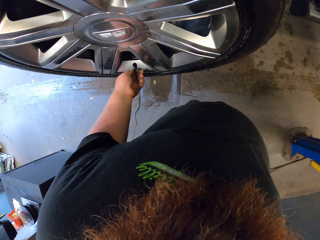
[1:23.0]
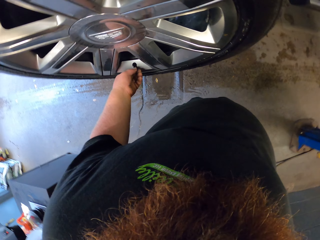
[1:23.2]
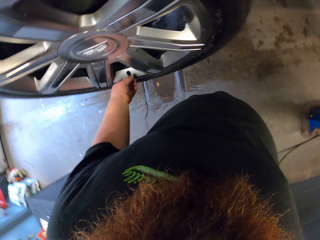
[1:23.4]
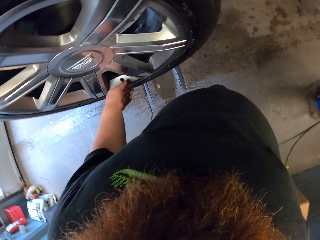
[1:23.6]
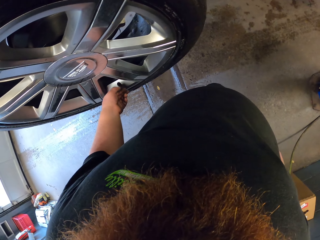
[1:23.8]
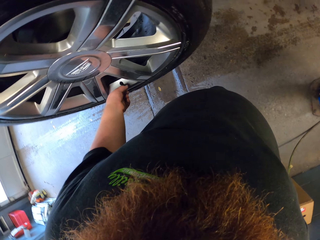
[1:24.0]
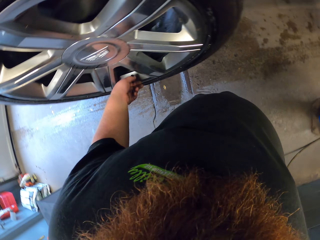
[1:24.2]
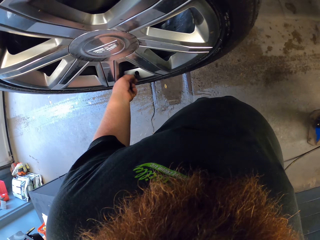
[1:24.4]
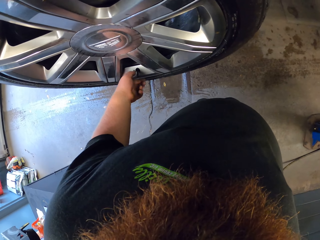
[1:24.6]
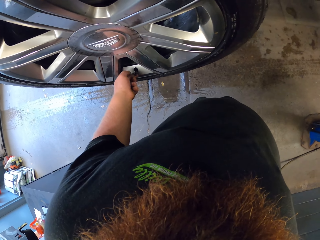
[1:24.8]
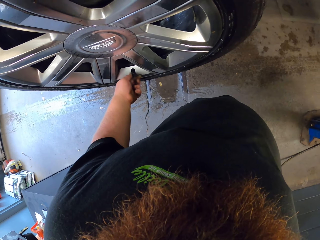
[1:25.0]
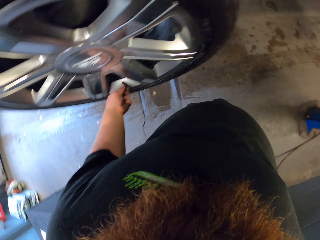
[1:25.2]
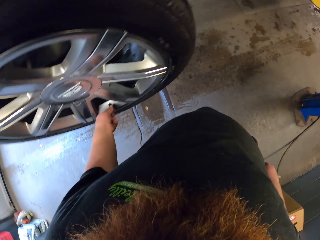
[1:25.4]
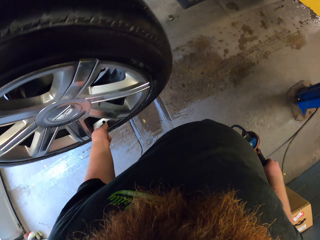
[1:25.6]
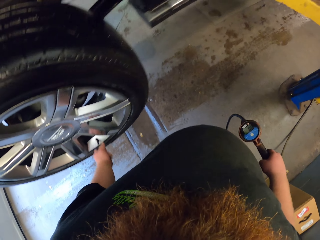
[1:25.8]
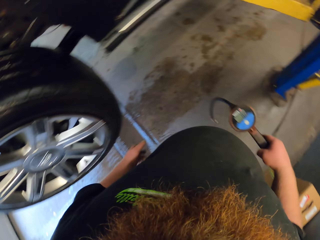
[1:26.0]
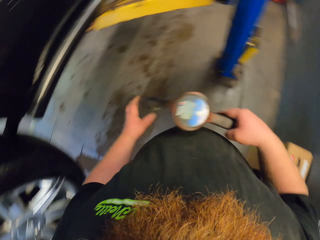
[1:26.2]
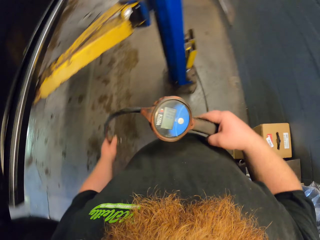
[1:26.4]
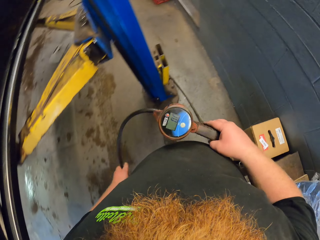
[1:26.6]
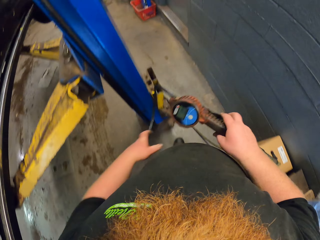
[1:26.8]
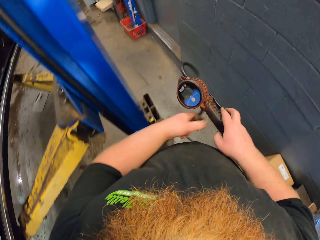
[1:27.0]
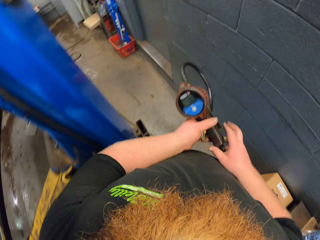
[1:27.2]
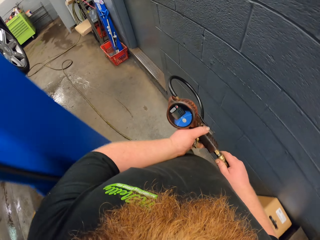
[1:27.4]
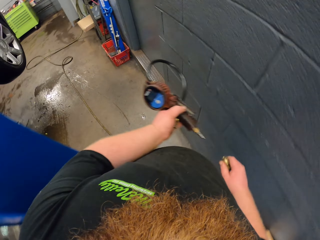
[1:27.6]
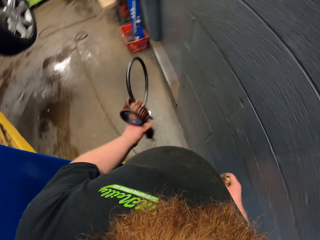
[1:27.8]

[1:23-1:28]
The camera wearer holds something. They walk in the garage.

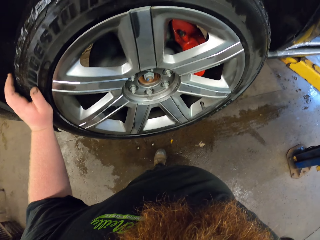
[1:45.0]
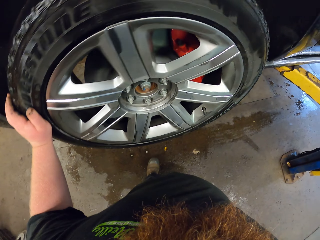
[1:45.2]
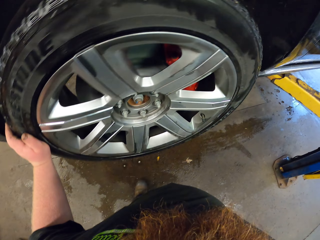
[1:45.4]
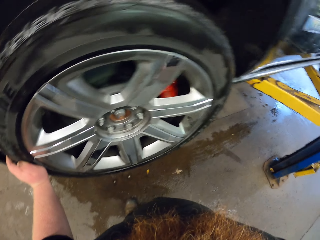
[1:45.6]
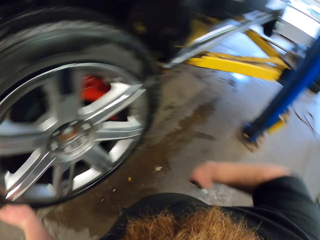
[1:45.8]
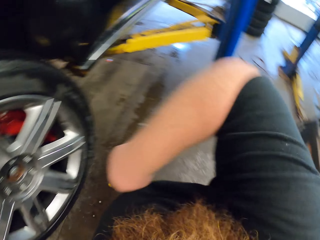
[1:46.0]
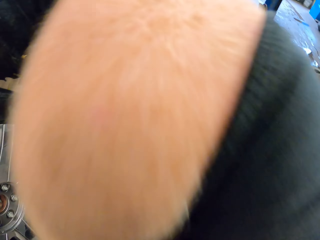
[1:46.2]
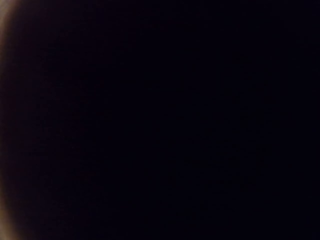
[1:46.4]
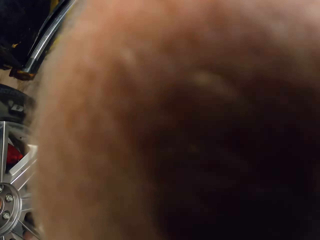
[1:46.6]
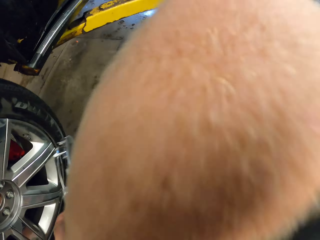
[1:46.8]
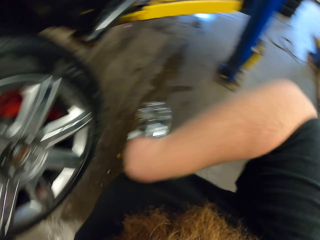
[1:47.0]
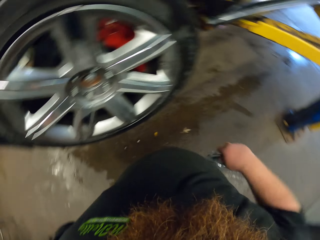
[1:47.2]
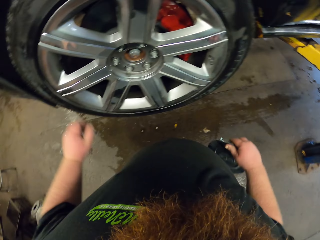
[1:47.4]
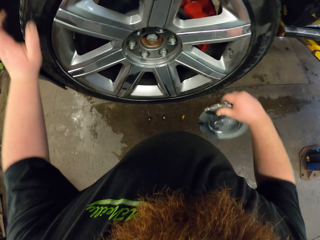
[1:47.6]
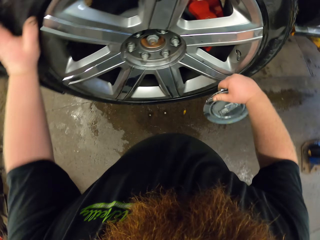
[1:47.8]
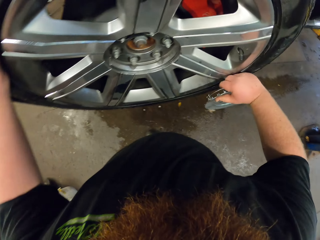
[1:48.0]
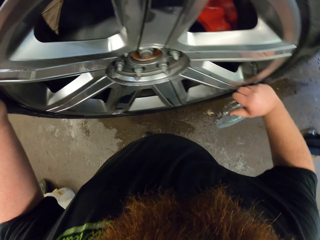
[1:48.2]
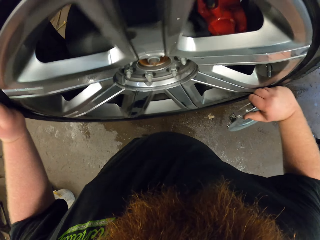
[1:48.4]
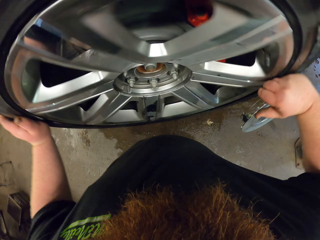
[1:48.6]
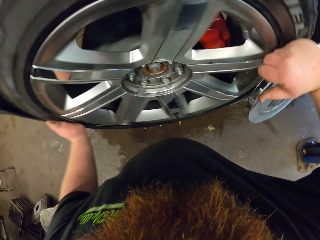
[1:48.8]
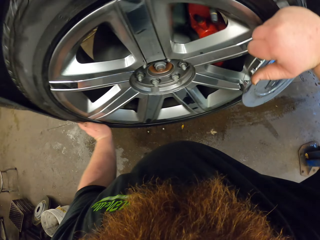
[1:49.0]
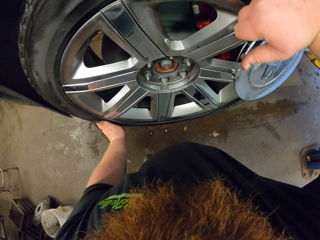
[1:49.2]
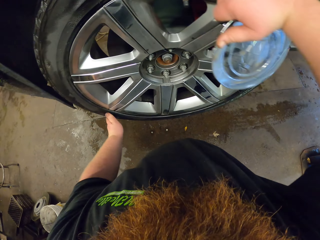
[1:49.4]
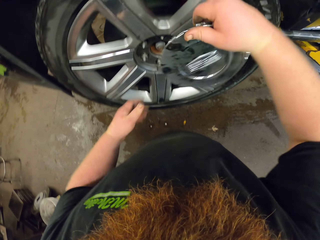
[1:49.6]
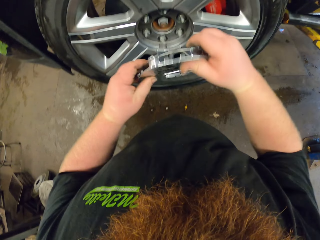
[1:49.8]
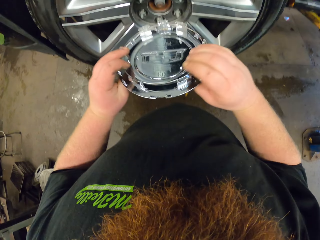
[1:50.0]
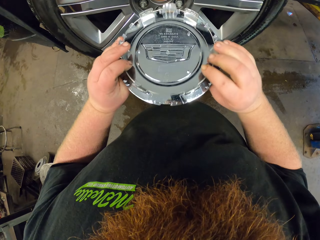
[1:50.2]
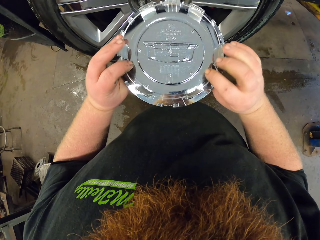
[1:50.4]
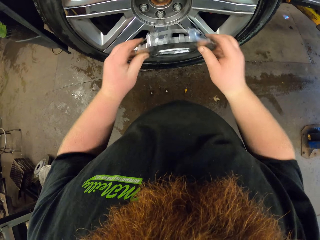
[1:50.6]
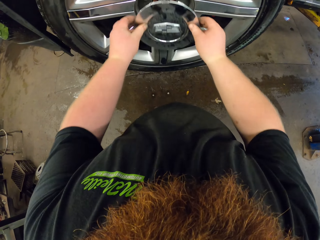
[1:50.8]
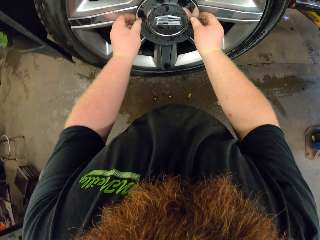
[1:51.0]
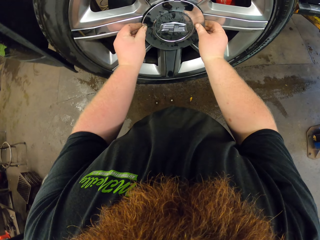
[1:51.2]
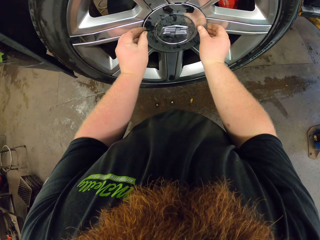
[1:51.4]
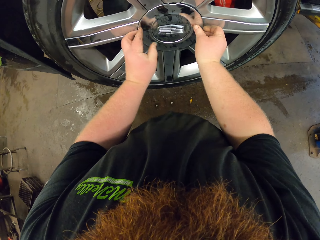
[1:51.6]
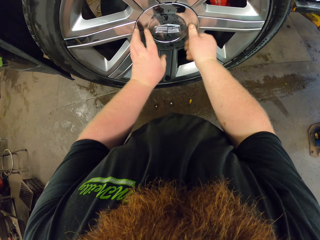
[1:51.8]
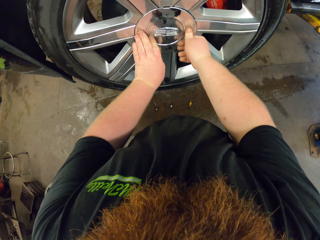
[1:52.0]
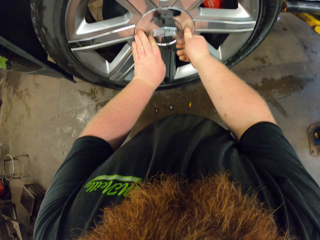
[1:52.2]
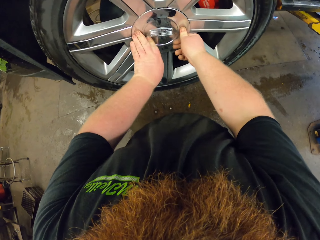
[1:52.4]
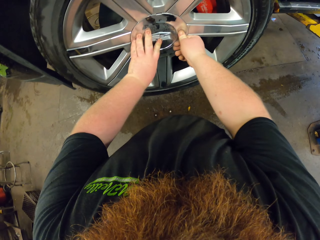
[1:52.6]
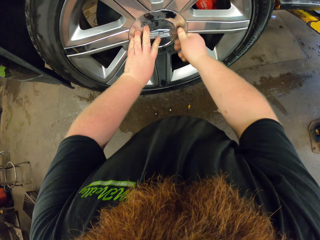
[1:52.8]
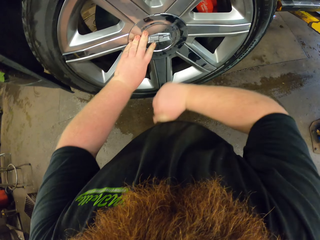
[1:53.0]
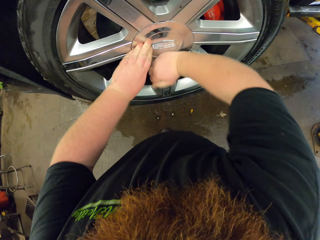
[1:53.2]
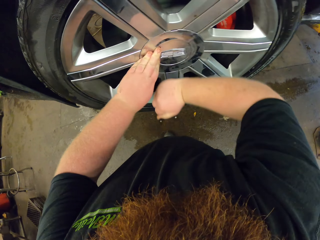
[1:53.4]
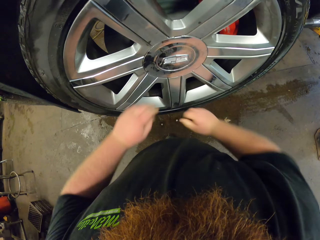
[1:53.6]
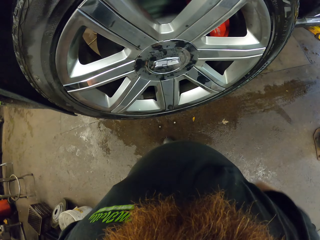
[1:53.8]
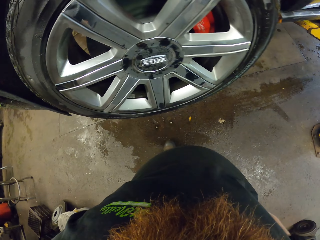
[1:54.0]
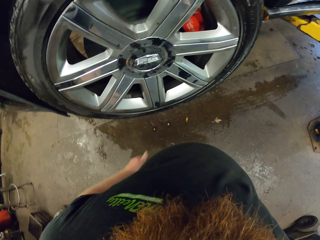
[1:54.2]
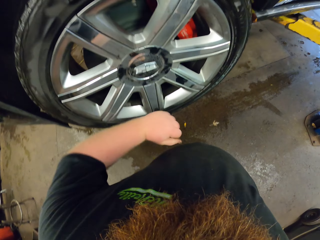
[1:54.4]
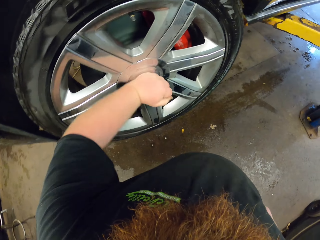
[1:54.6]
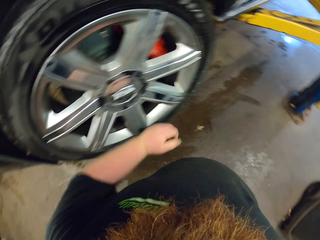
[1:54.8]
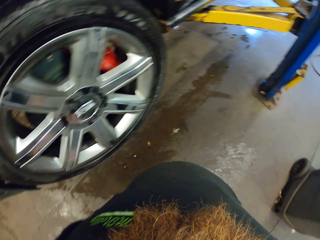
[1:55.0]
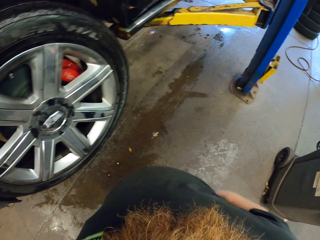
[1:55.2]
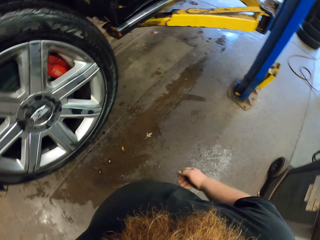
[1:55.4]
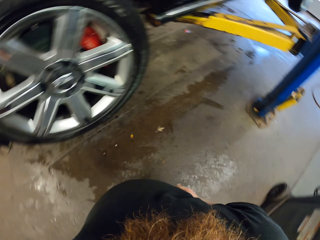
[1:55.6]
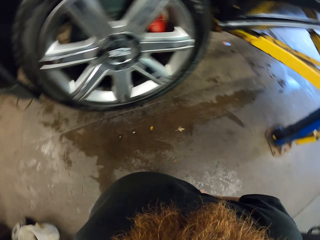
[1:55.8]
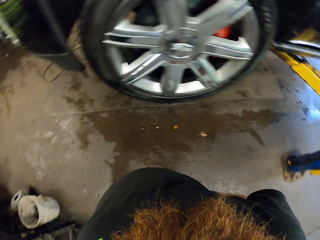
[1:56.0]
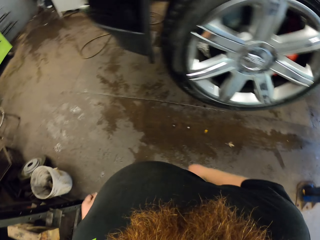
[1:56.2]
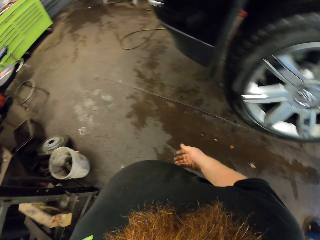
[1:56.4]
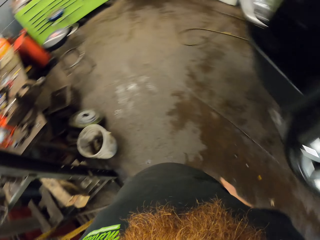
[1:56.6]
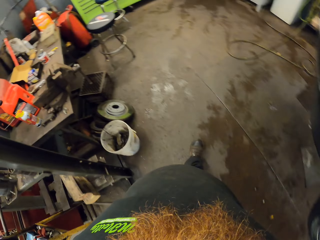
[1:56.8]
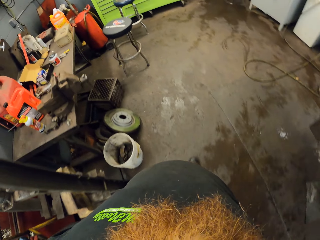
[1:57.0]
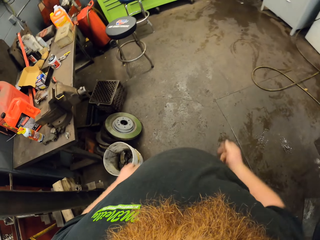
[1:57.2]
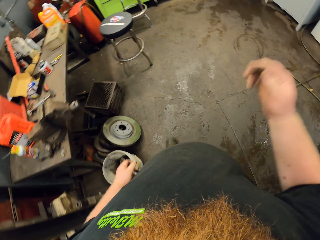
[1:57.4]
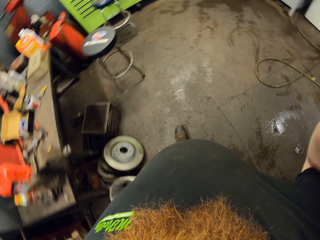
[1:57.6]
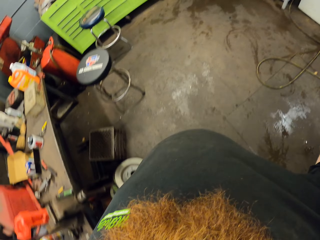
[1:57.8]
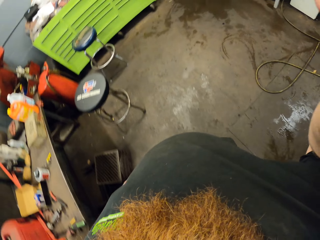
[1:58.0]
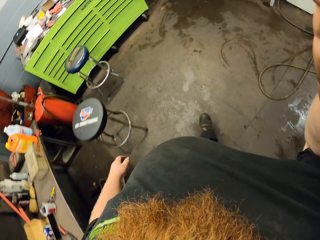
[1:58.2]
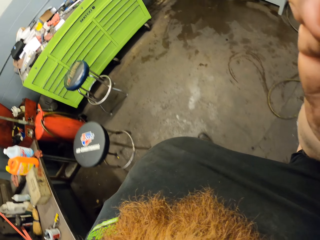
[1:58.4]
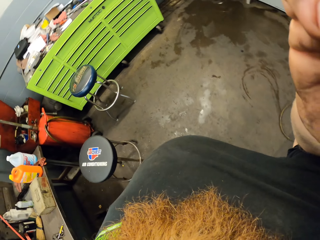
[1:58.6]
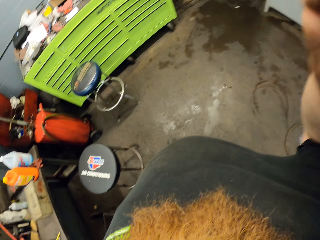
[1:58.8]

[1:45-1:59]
The camera wearer turns the tire. They lift the hand. They hold the tire and turn the tire. They hold something. They fix something on the tire. They hit something. They look at the tire. They hit something. They look at the tire. They wipe the hand with the cloth. They walk in the garage. They lift the hand.
